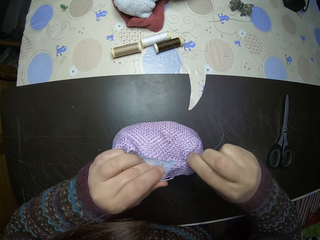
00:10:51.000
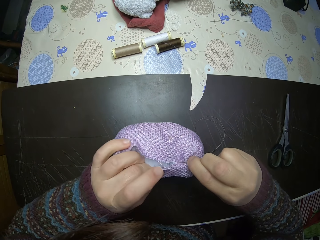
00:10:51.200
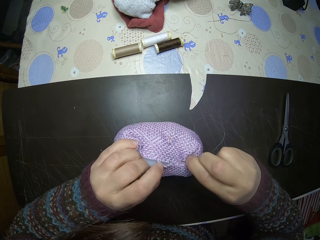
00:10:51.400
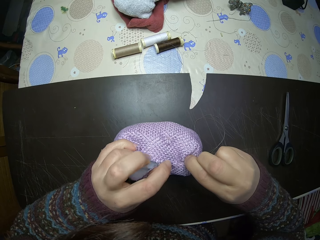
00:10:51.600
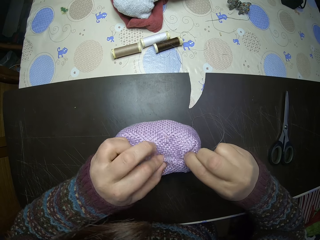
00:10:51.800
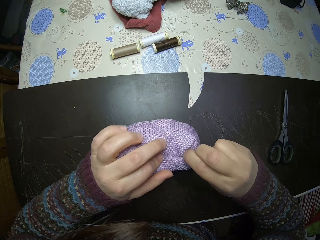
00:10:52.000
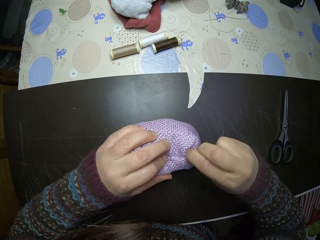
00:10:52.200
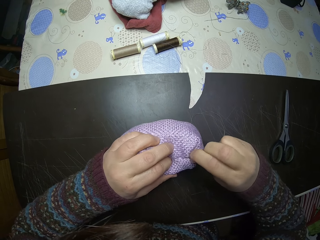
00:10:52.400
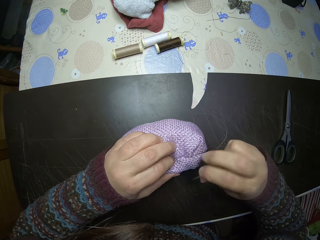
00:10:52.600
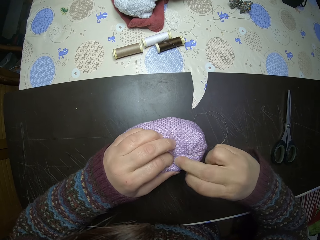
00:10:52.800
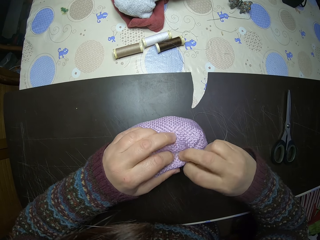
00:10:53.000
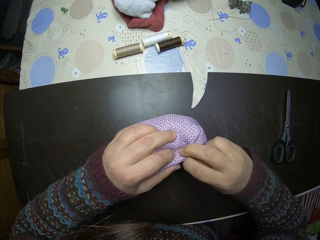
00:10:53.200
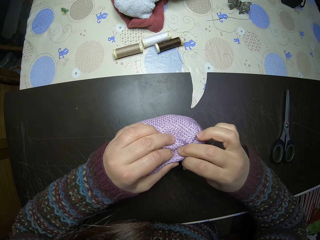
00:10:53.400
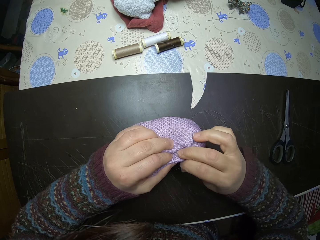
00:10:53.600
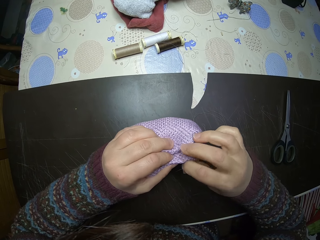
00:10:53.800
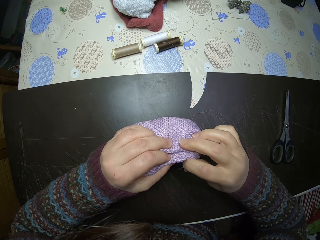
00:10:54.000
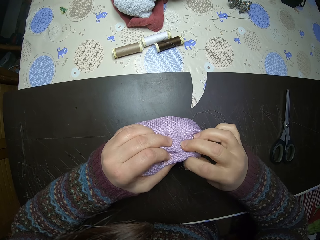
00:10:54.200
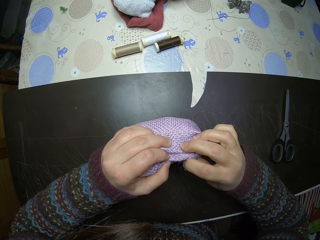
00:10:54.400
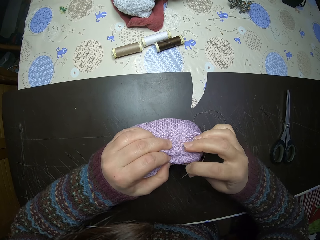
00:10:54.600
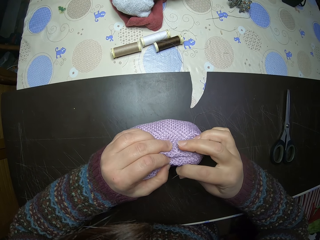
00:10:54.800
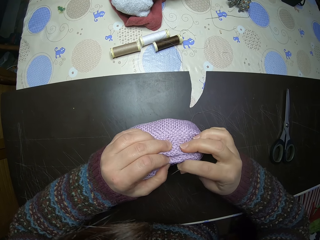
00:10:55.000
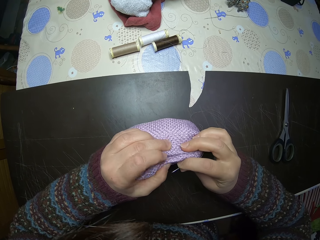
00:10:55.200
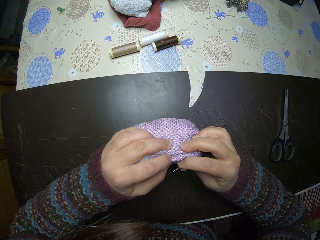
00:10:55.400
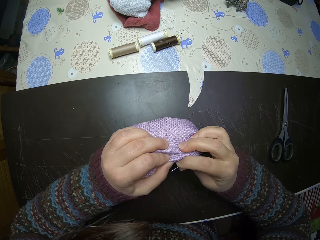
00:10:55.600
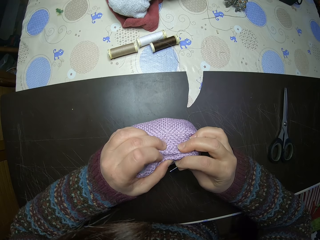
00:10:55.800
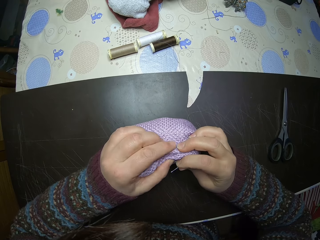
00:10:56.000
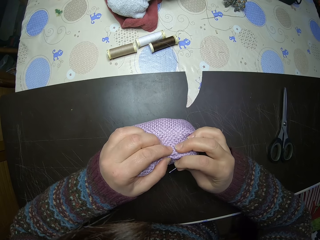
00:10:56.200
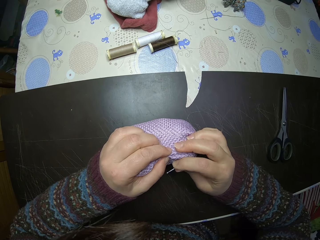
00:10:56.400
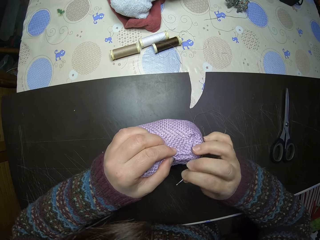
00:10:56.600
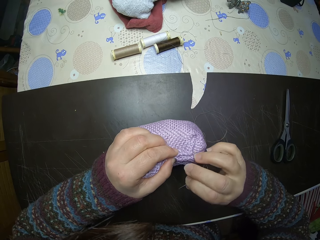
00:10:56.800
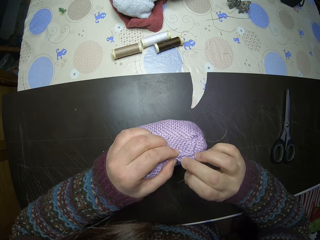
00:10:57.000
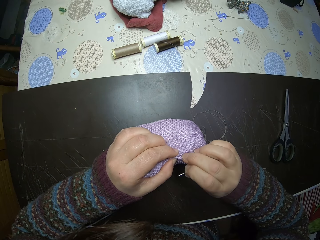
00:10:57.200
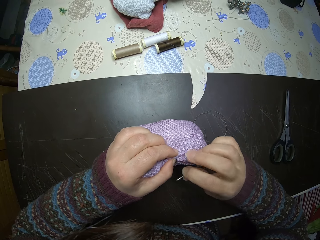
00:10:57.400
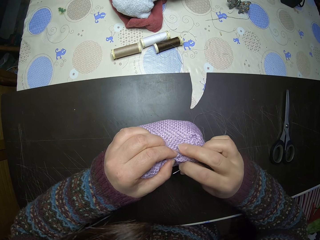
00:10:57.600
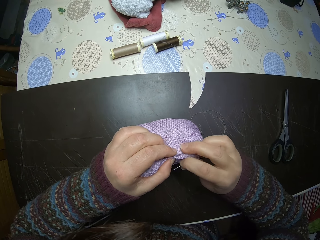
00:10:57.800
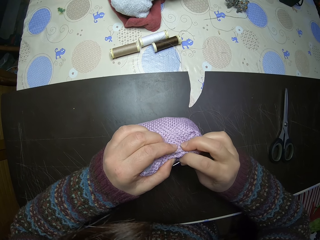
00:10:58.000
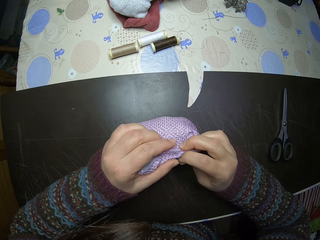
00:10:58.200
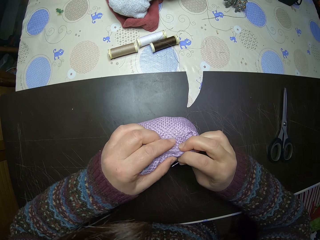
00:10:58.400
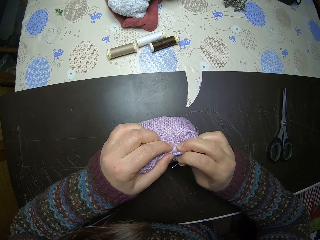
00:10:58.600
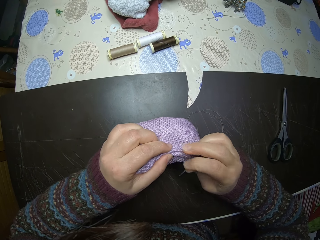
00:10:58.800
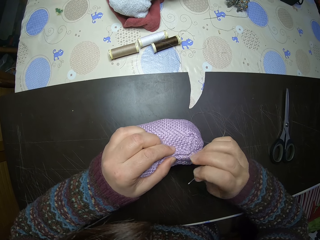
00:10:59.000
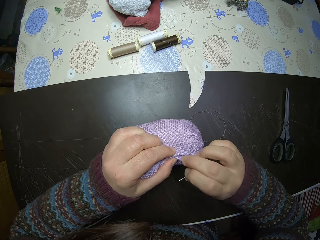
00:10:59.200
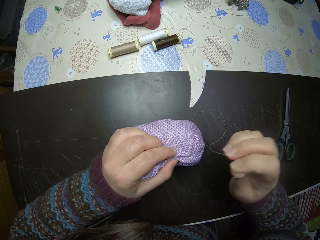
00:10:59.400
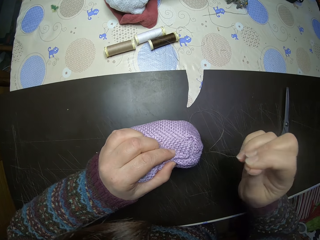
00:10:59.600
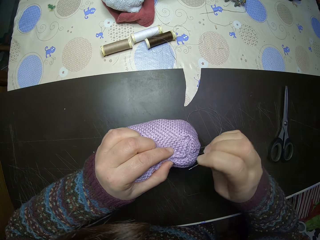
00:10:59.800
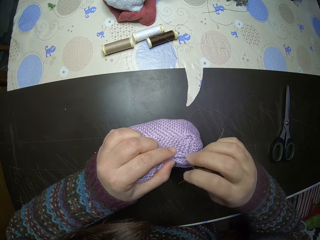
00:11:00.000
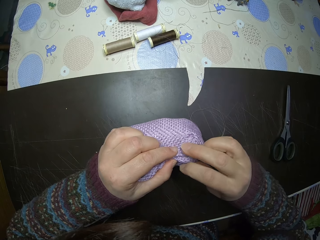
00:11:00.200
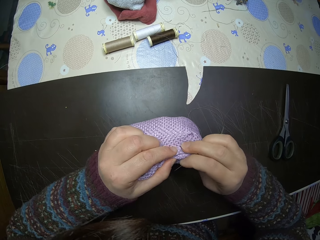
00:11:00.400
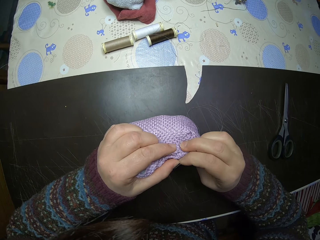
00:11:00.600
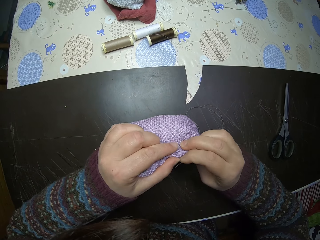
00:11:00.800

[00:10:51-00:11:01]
The camera wearer folds the edge of the stuffed fabric. They squeeze the decoration.

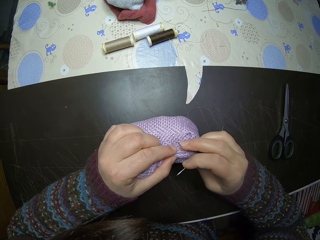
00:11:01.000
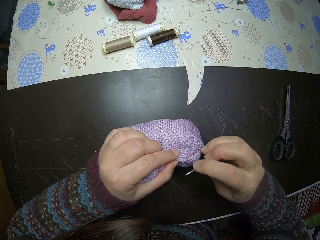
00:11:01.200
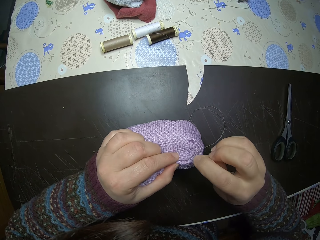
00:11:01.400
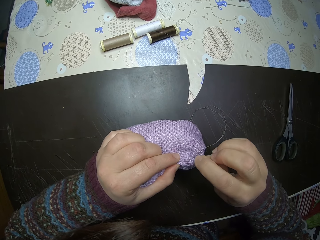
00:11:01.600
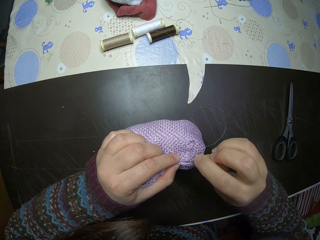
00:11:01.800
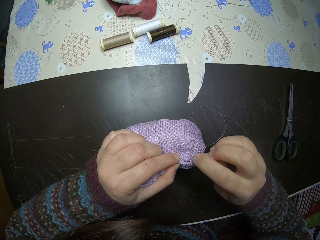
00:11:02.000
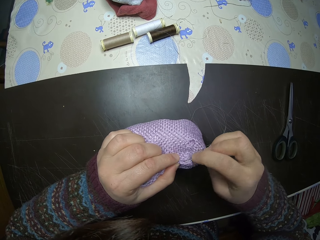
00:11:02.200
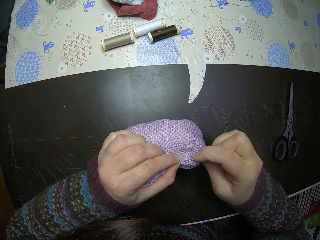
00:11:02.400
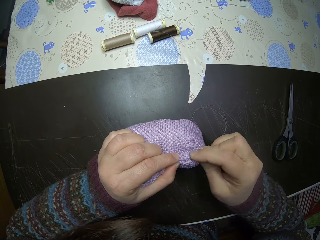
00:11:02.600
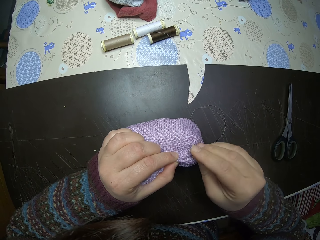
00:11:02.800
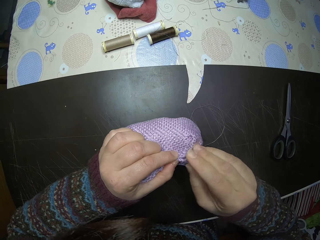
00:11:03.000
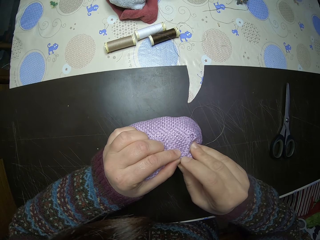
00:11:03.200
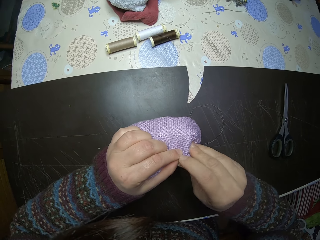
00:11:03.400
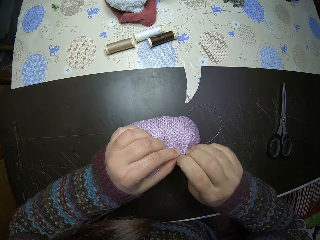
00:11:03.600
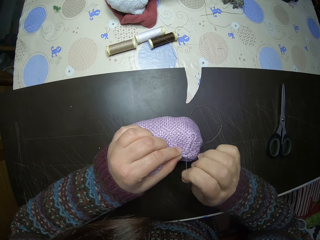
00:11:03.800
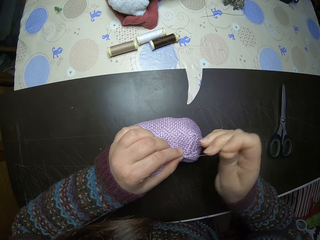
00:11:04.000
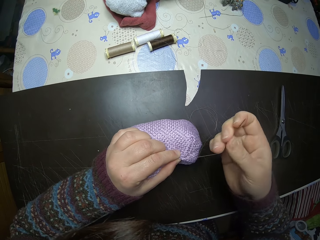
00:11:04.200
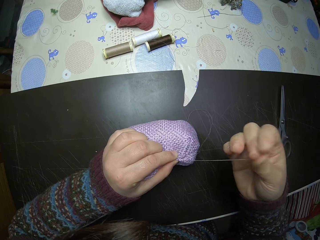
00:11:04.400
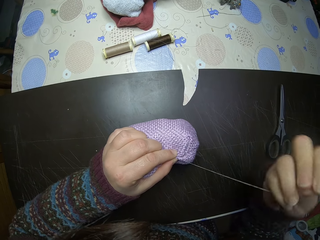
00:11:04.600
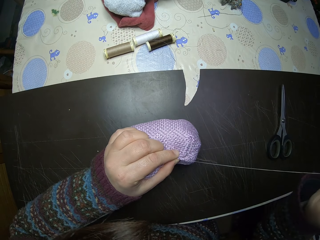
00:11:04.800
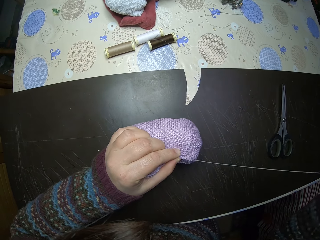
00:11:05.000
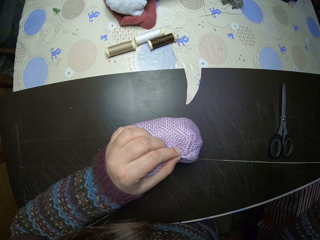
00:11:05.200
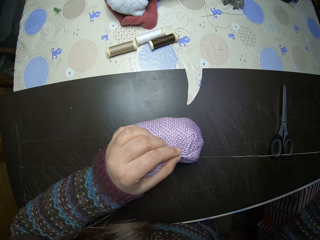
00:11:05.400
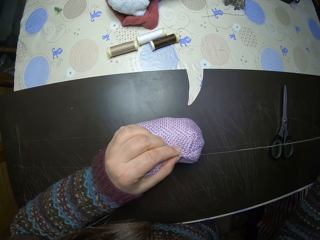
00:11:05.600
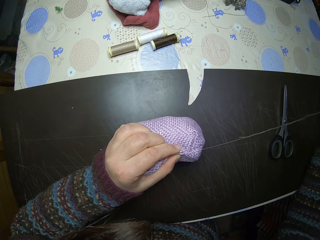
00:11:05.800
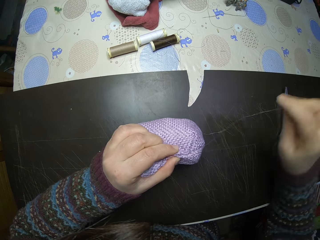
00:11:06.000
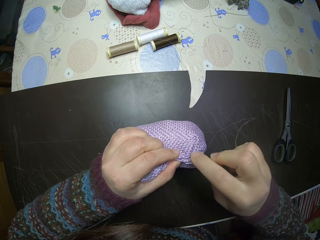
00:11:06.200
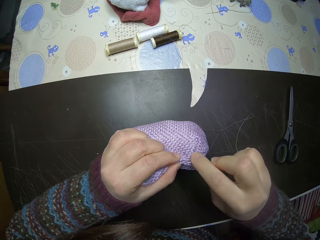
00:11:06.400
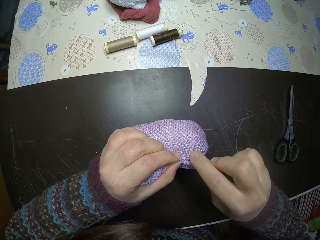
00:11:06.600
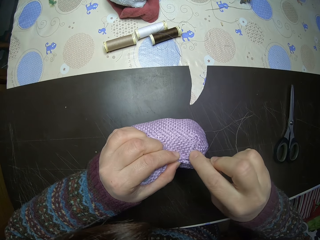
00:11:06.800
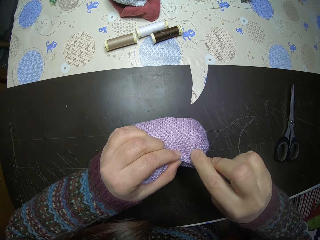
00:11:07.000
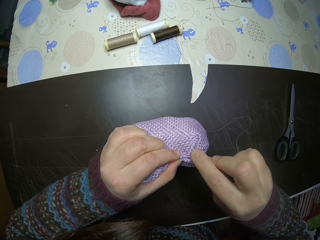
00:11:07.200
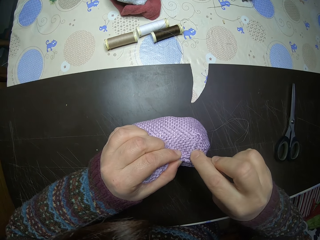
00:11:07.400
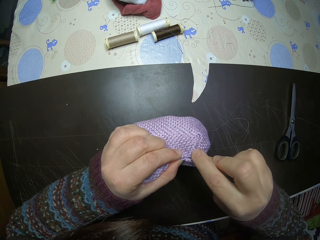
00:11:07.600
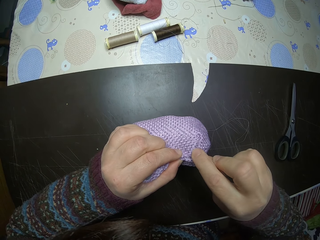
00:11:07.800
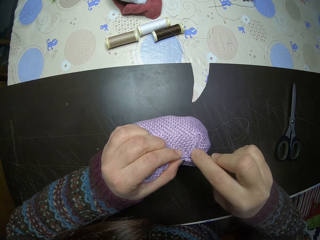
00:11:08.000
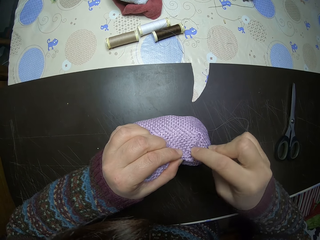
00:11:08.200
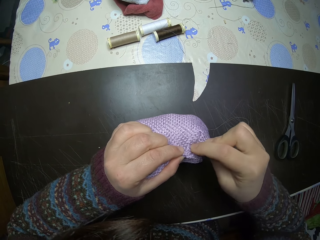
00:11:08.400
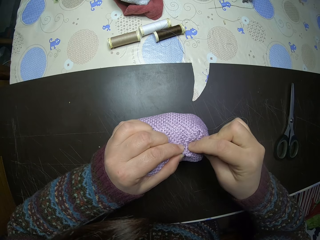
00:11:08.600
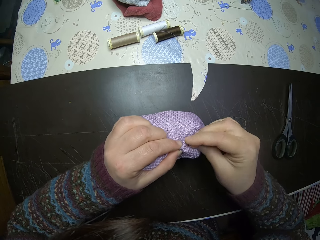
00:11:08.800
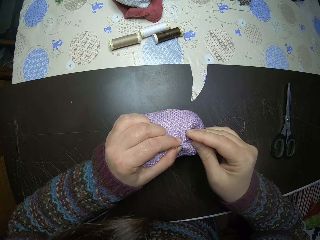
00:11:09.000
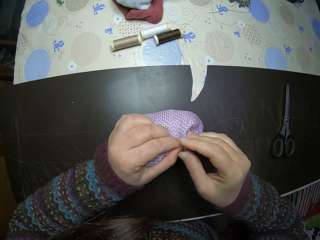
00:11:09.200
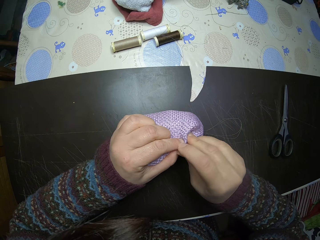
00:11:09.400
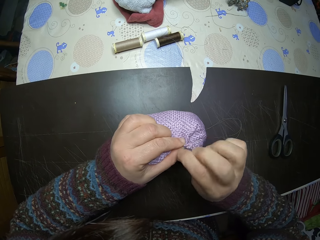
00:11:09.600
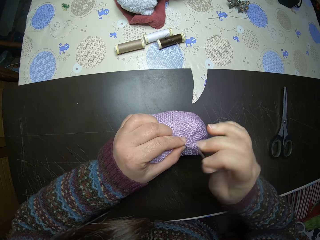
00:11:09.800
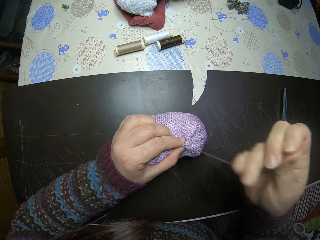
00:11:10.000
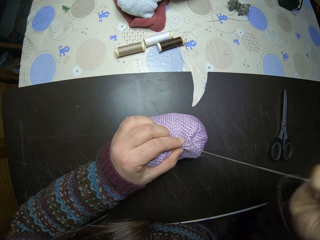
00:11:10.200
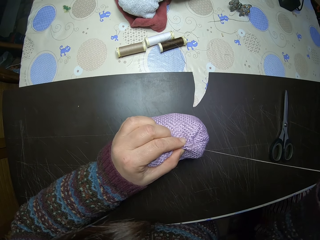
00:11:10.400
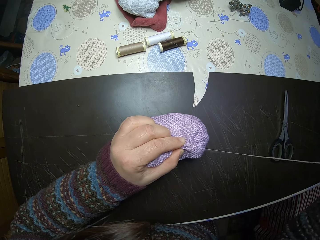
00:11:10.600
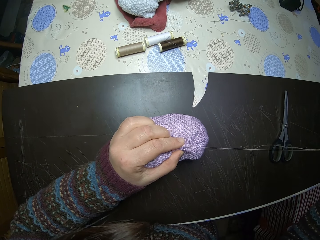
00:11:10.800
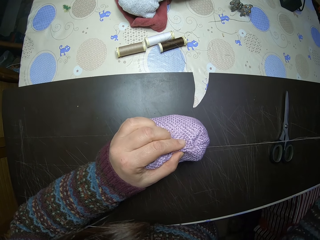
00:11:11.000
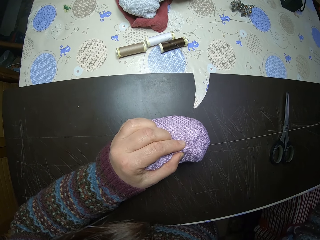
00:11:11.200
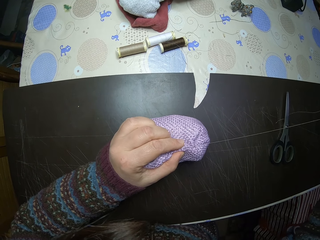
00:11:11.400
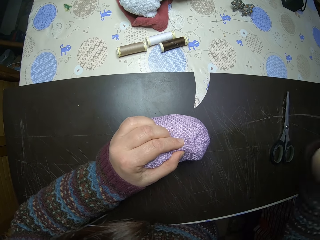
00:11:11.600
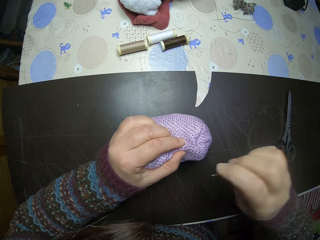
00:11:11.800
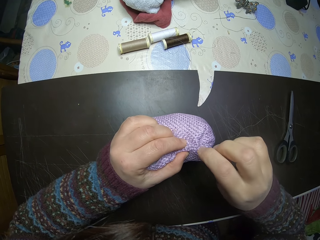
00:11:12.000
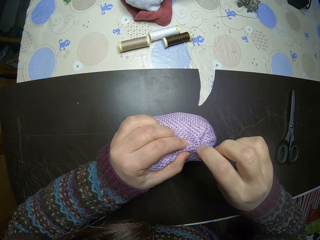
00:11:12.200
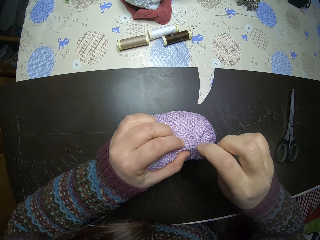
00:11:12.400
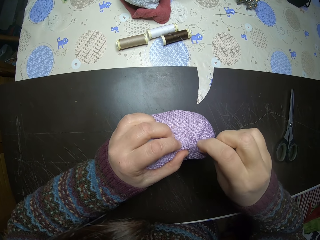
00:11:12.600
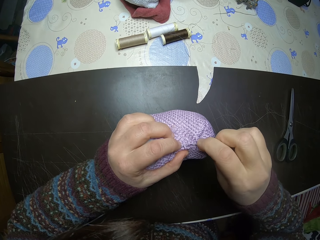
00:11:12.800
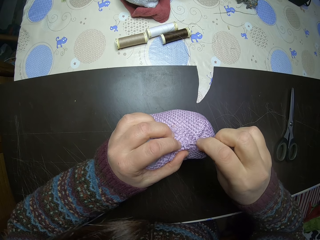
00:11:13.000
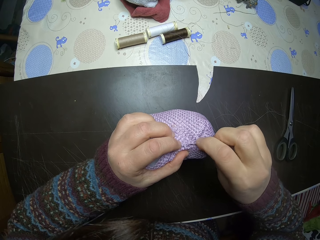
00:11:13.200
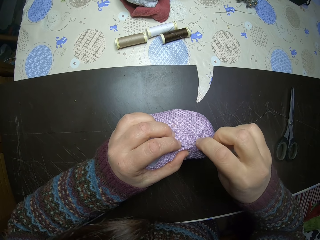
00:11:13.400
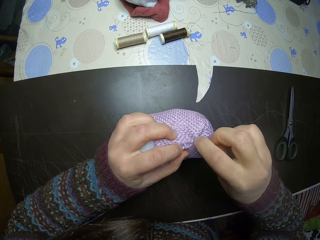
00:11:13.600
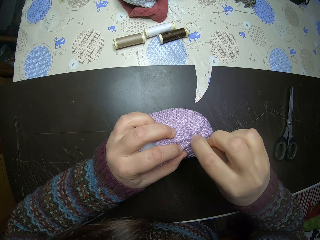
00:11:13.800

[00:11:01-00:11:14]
The camera wearer stitches the stuffed fabric.
